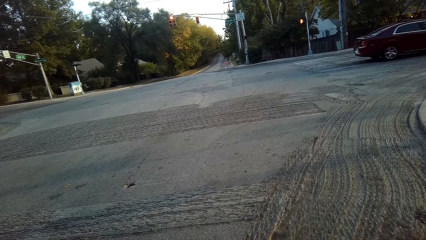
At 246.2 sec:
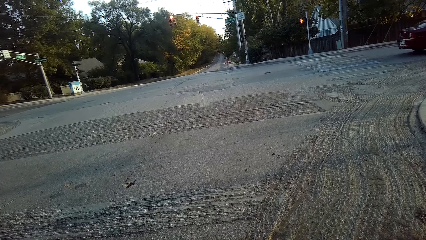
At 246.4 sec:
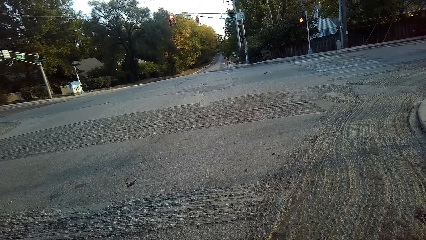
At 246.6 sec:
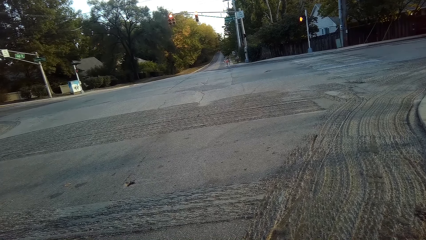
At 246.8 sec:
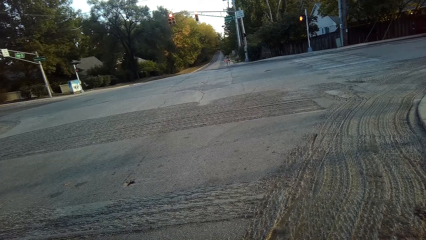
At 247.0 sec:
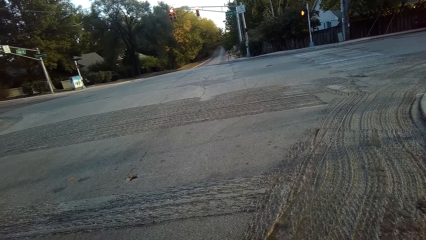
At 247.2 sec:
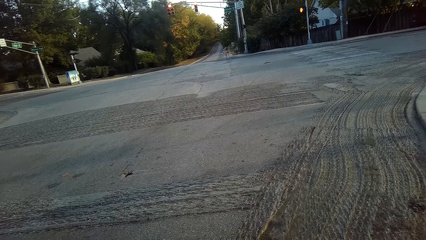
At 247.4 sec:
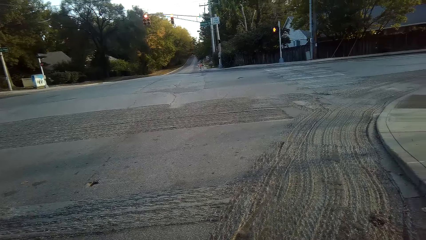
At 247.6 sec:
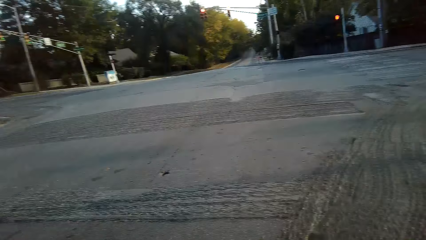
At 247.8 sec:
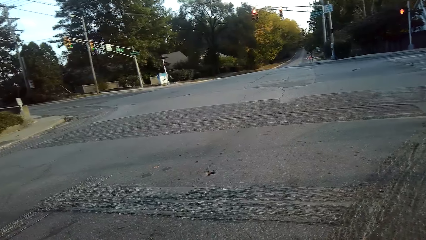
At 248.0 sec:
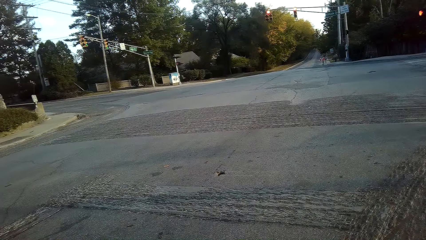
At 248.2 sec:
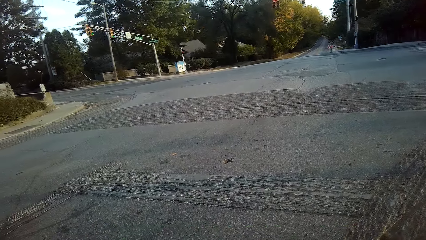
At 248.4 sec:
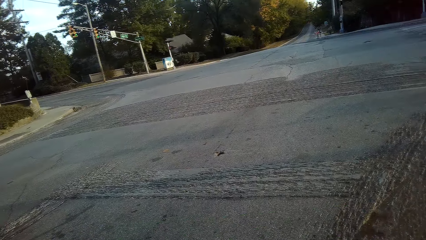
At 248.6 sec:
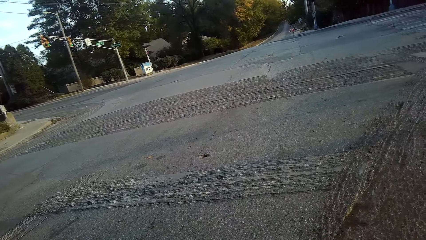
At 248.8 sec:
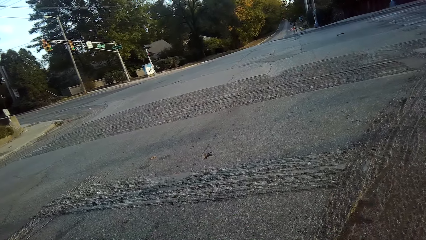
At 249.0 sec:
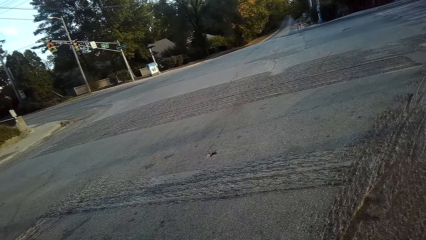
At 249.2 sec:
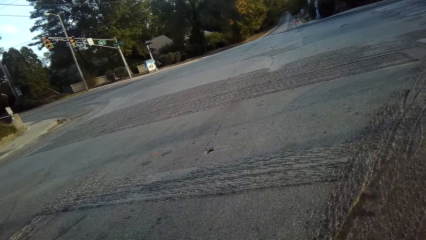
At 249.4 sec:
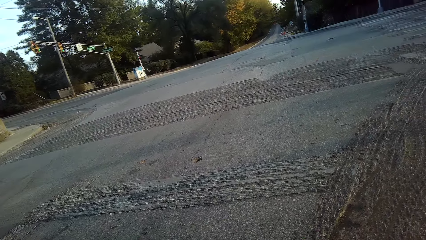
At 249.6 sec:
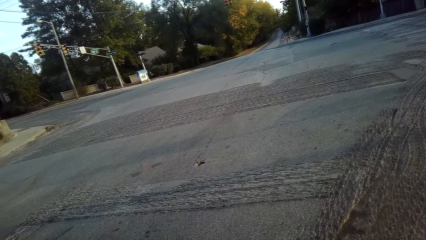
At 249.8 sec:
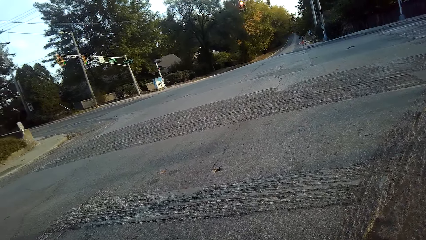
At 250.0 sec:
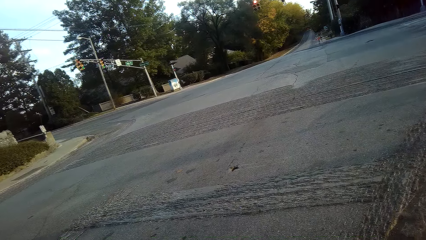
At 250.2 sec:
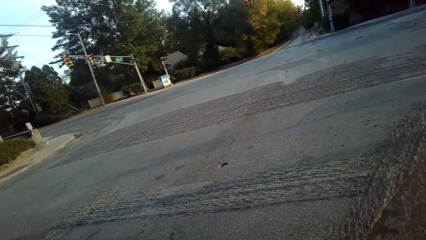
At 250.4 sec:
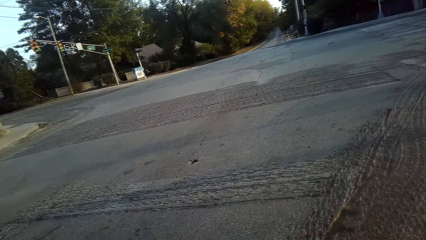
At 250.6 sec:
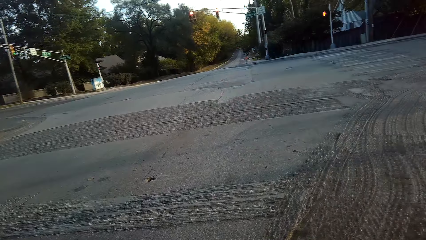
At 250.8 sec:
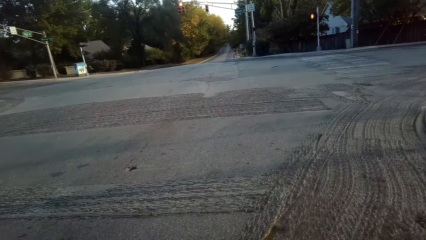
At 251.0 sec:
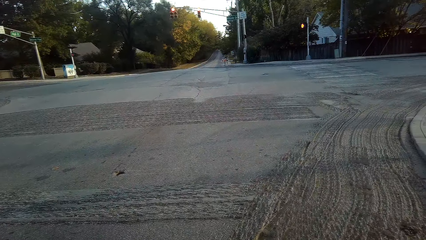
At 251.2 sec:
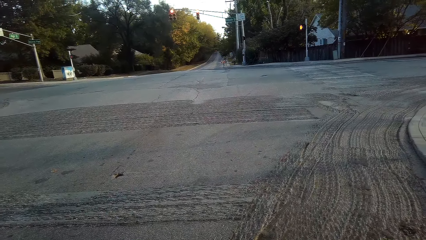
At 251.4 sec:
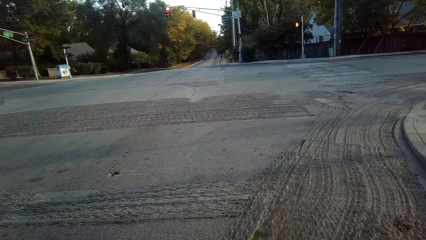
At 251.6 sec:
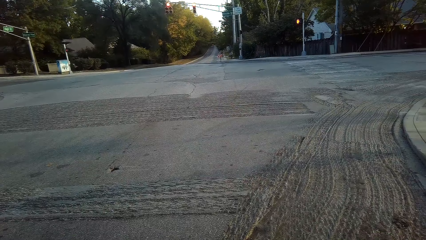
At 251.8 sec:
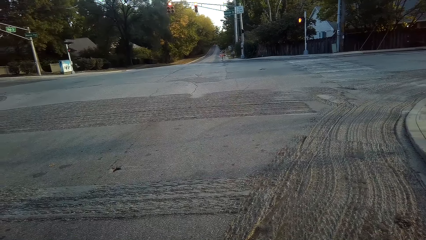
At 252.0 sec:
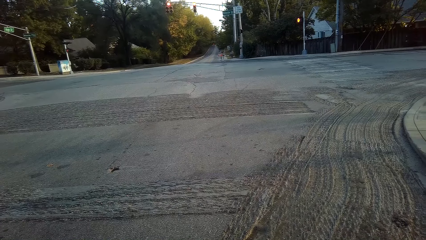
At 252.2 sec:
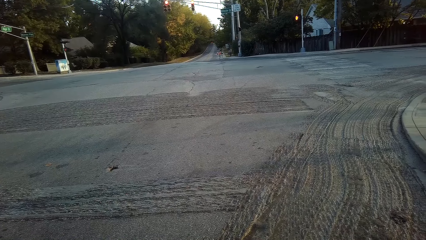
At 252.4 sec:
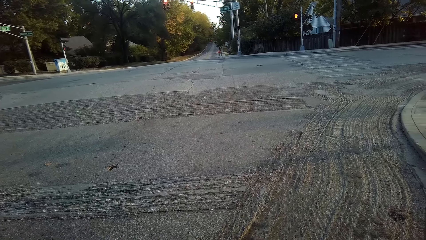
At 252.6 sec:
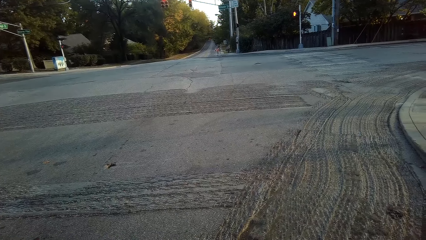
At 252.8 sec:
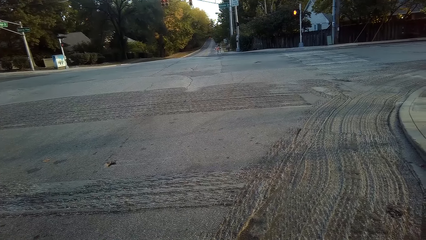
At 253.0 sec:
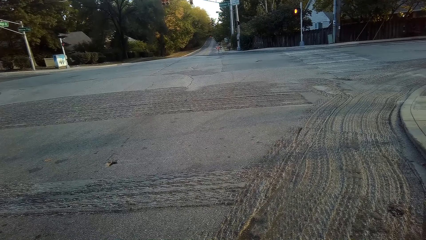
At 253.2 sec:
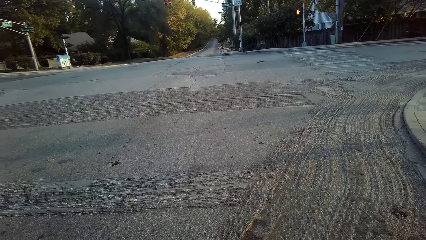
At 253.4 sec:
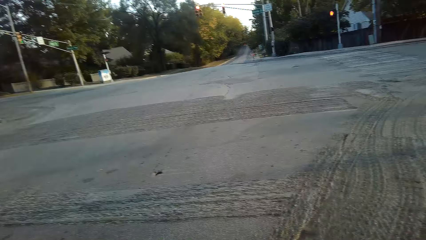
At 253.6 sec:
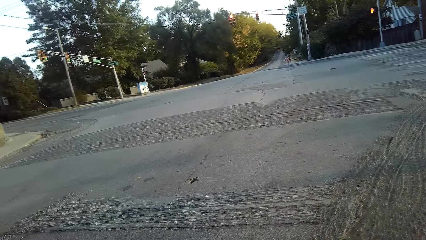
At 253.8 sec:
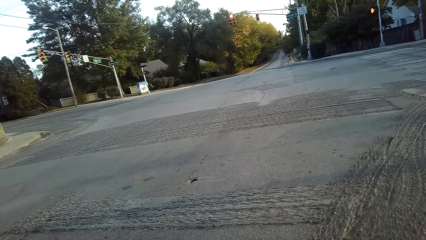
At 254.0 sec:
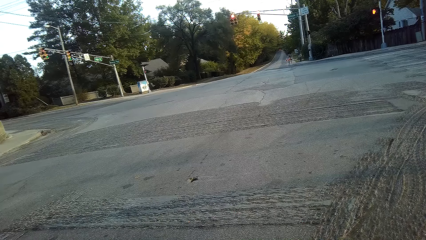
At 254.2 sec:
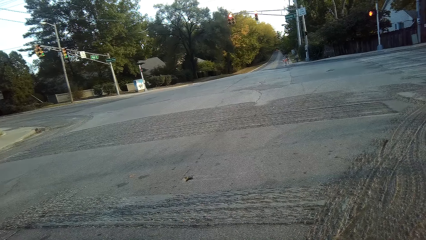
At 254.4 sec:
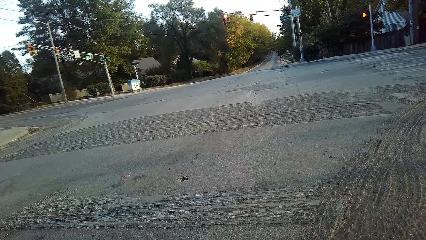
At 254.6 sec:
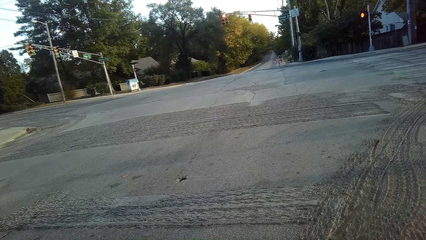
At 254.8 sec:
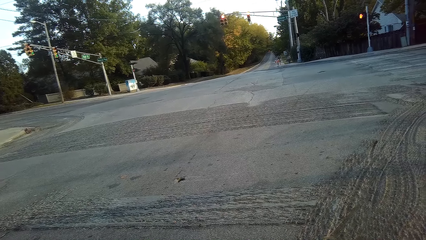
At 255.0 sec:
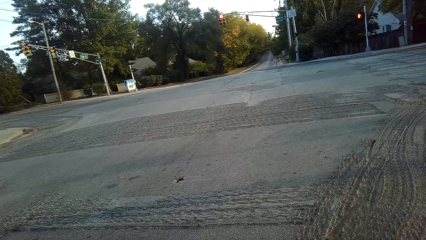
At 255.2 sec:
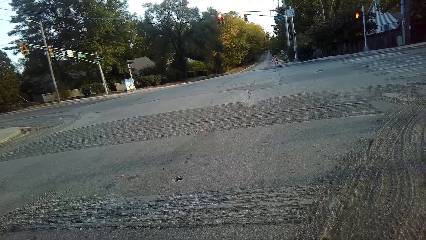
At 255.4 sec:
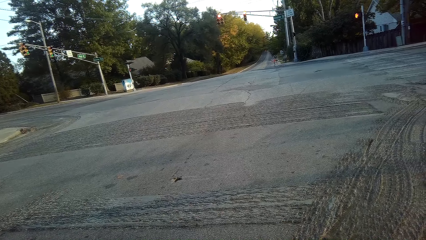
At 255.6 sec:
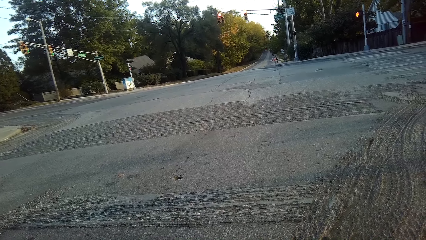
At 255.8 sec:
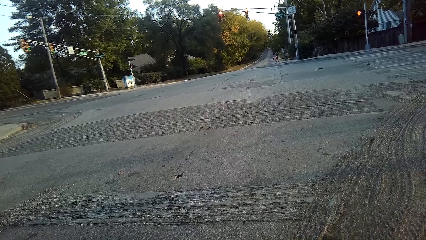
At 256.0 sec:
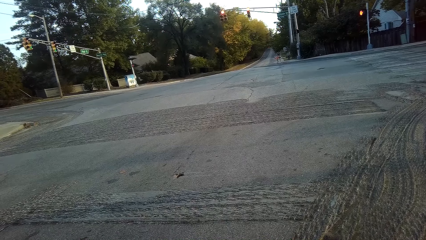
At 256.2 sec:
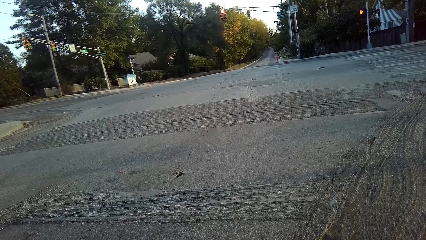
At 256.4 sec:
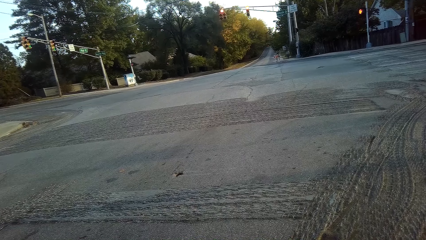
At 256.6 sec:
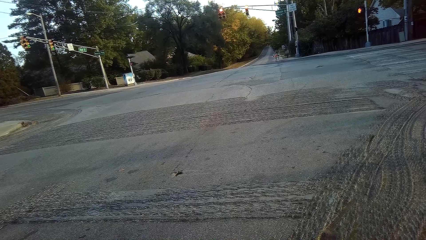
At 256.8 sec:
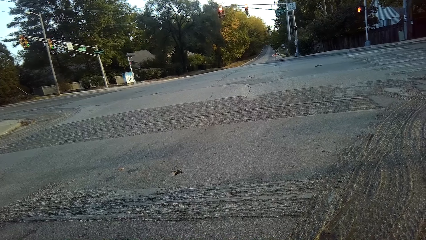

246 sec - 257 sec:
The camera wearer looks around. They look at the traffic light.

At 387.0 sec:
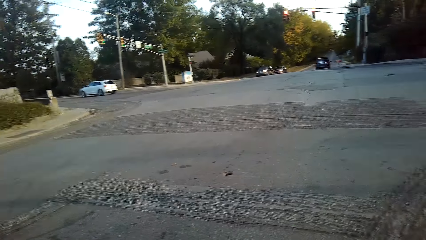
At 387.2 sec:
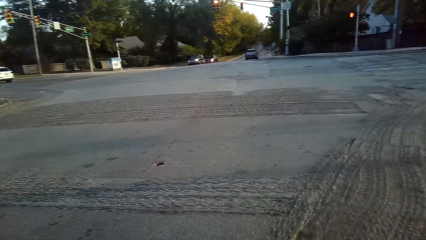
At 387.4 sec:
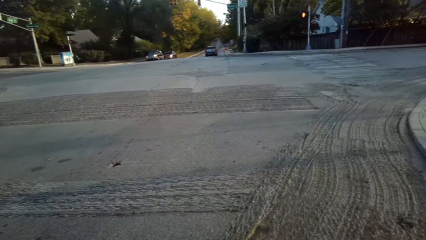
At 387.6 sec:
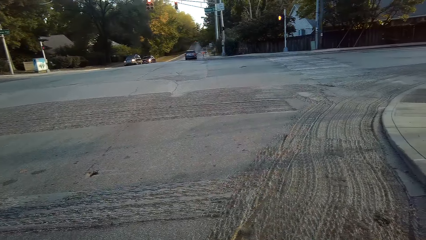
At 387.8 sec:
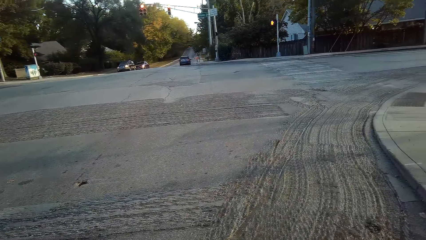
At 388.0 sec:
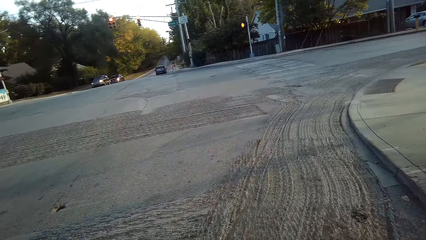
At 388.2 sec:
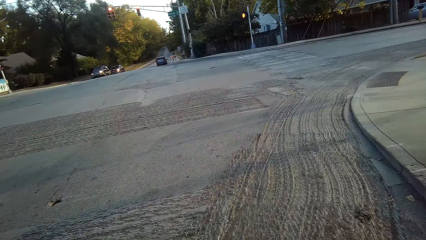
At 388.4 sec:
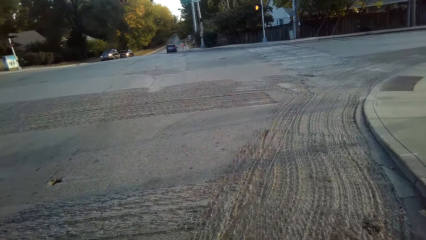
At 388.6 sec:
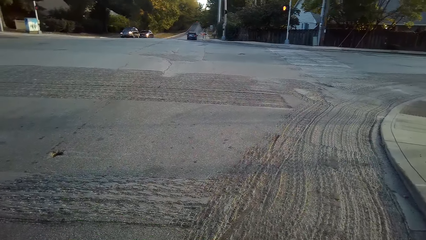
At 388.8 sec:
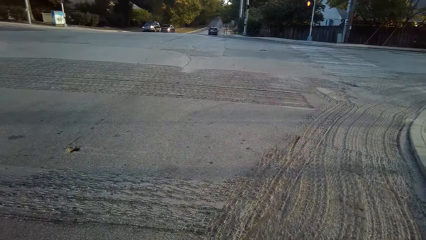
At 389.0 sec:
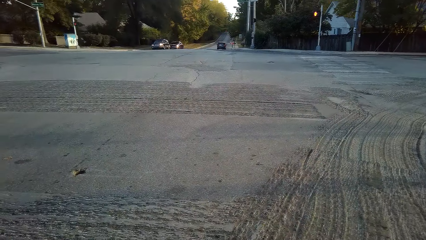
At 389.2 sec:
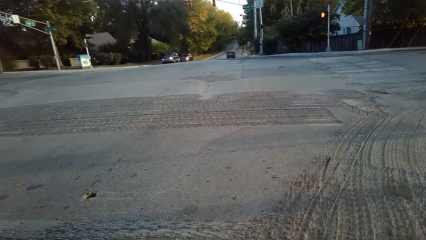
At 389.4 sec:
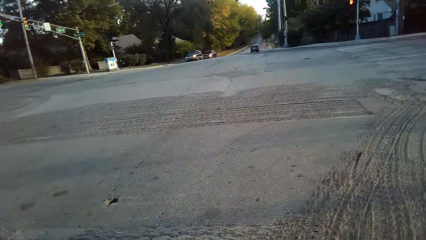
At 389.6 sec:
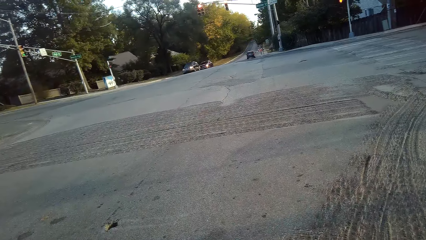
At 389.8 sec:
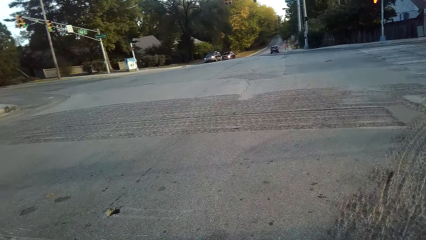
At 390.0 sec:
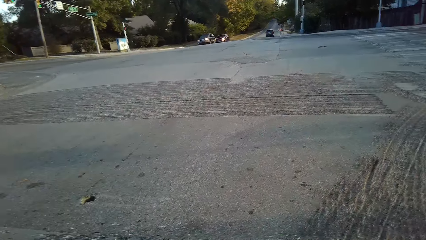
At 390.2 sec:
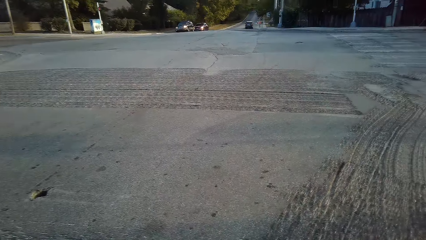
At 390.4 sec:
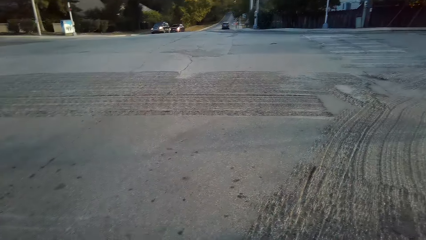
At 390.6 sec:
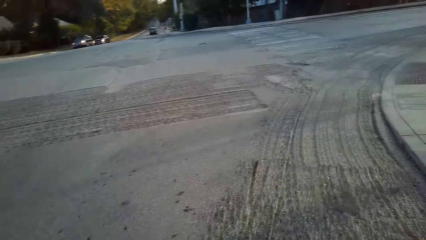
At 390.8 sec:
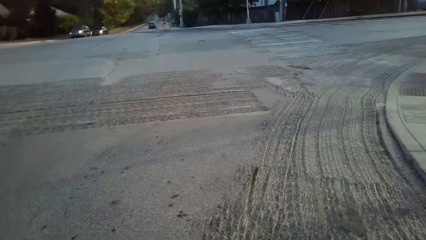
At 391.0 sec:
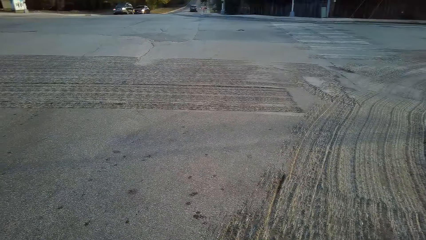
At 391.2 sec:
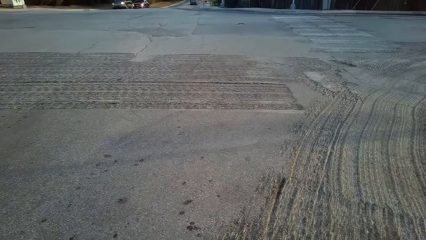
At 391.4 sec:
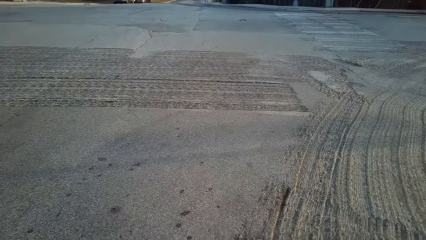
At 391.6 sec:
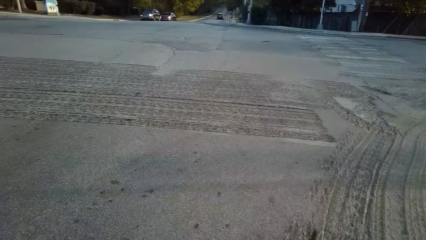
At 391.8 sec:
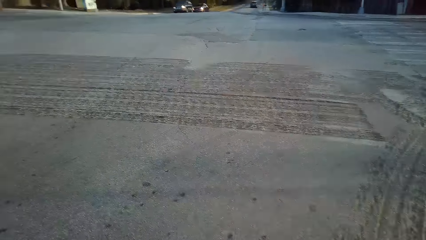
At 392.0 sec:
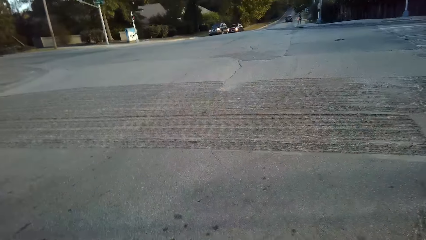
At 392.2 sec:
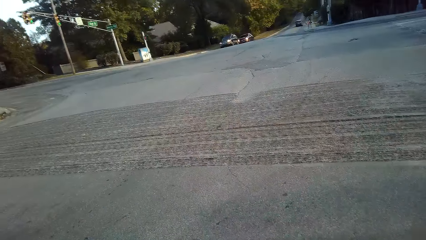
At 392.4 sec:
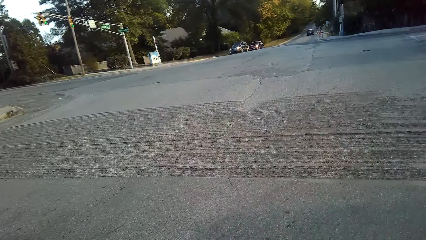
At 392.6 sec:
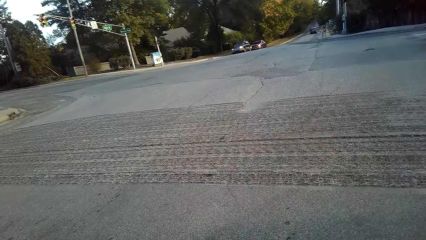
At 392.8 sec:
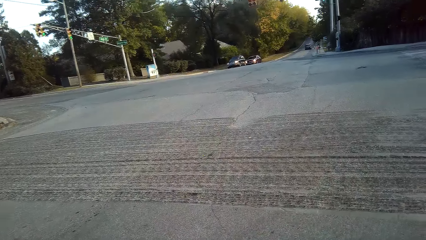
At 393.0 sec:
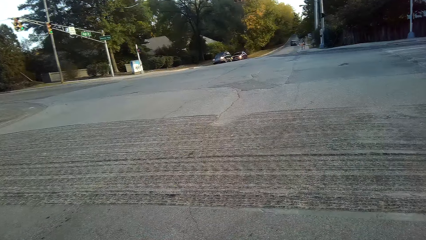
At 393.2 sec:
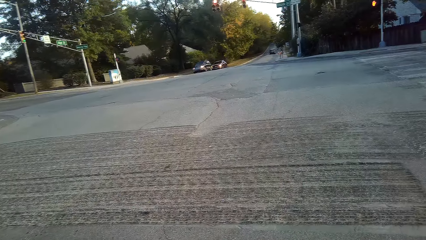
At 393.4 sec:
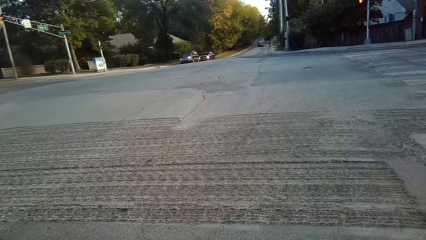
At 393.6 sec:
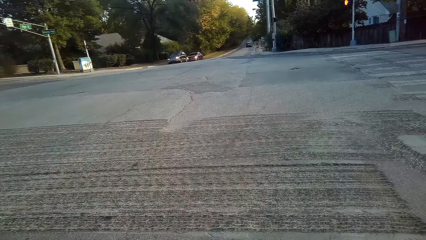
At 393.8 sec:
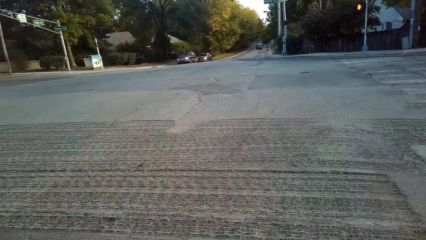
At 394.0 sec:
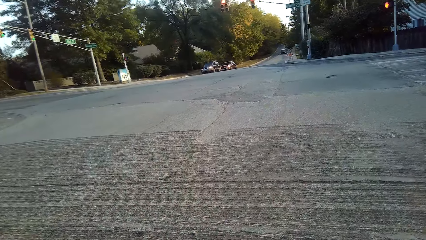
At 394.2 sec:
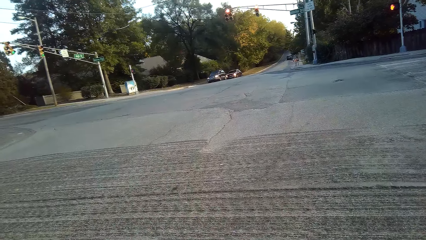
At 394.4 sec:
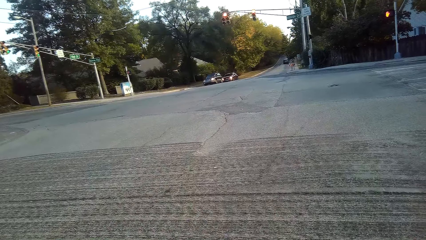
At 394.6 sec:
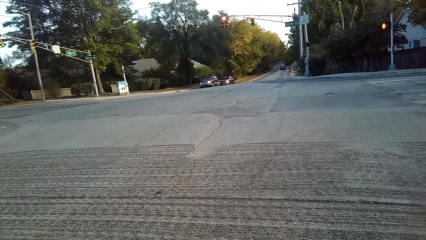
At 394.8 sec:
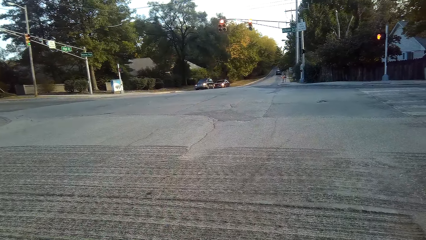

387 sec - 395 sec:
The camera wearer rides the bicycle on the road. They look around the road.
